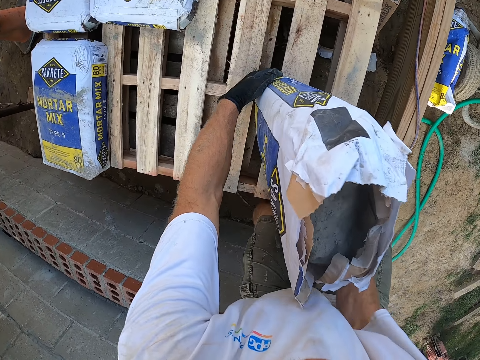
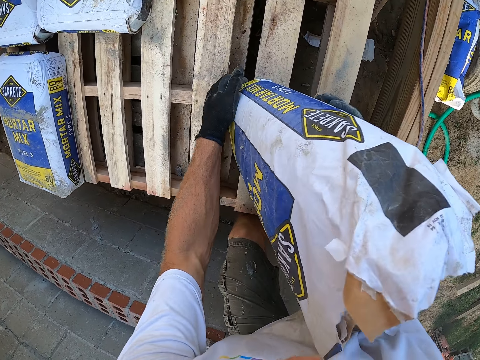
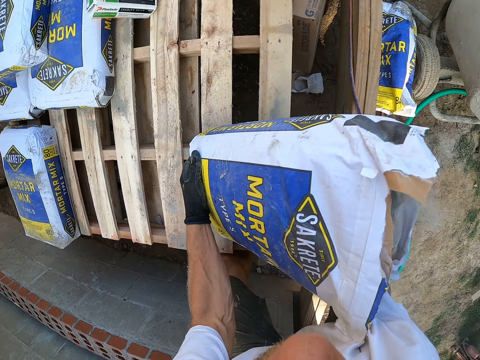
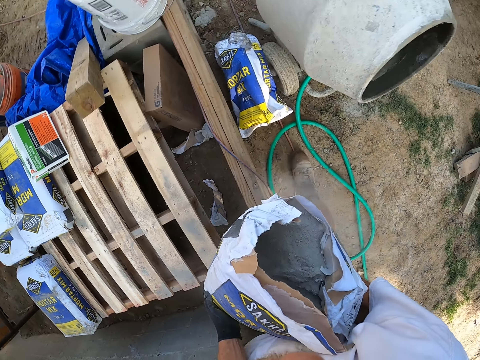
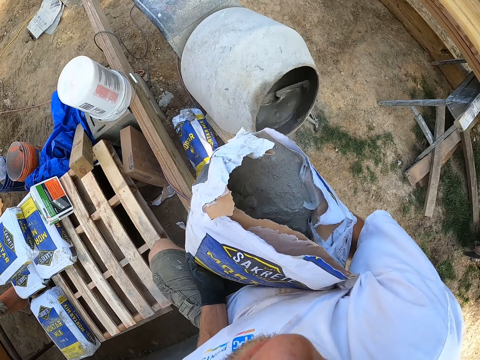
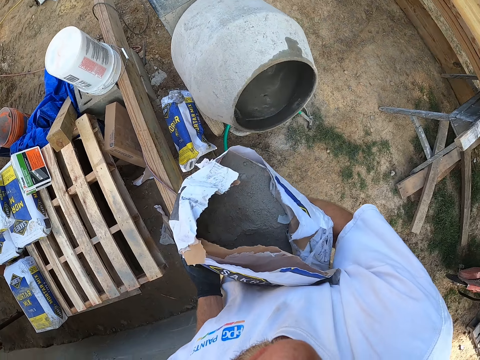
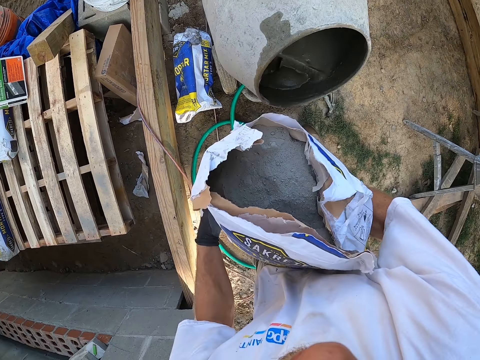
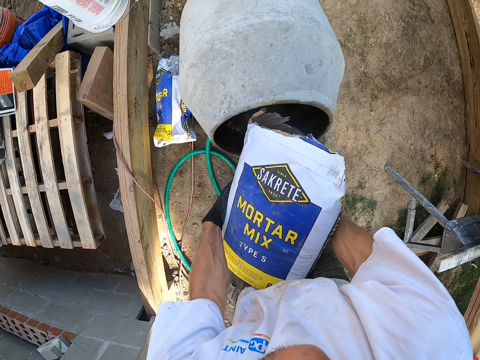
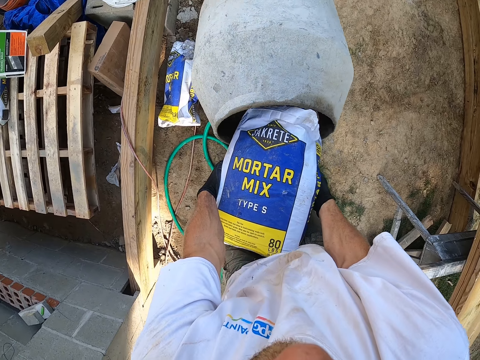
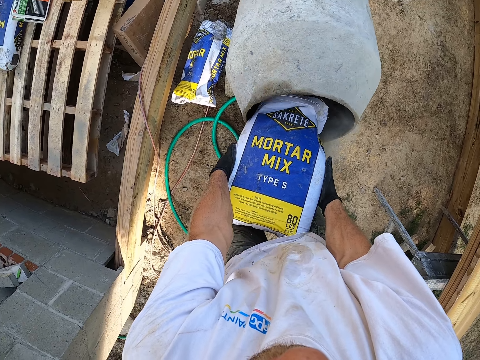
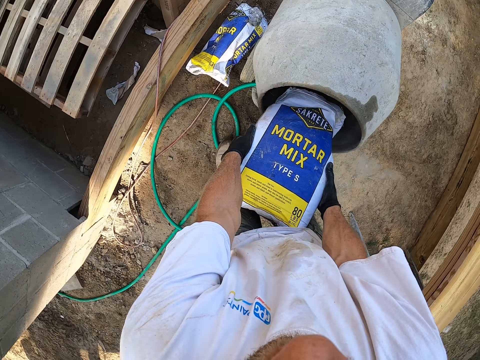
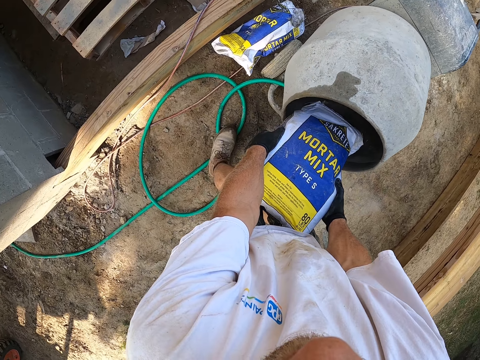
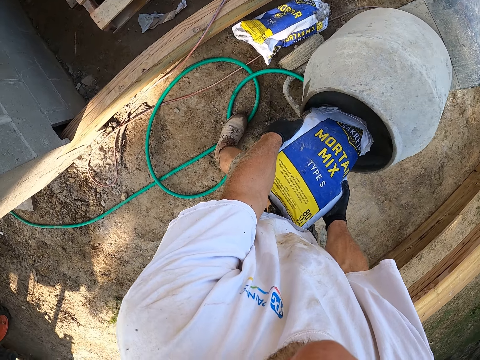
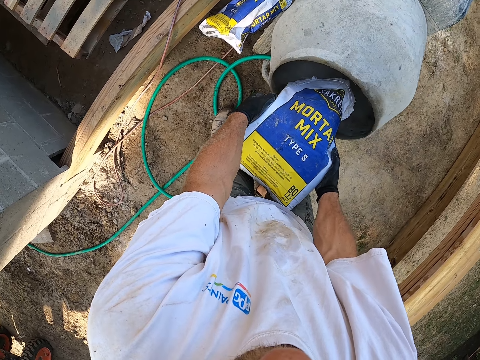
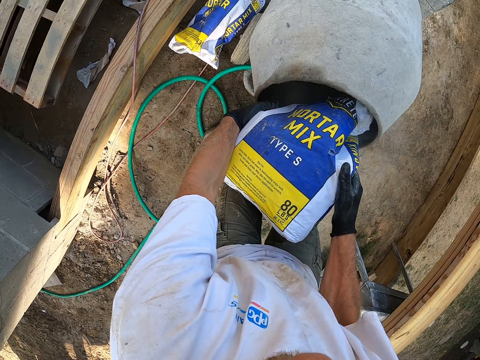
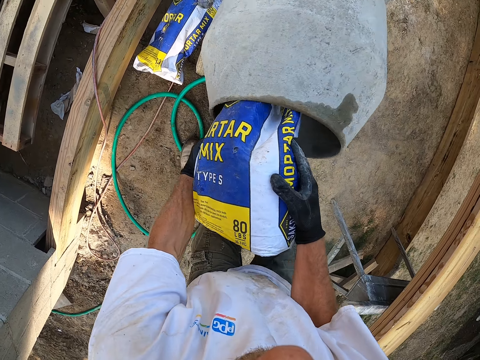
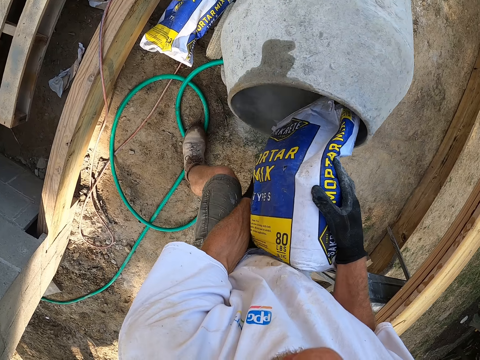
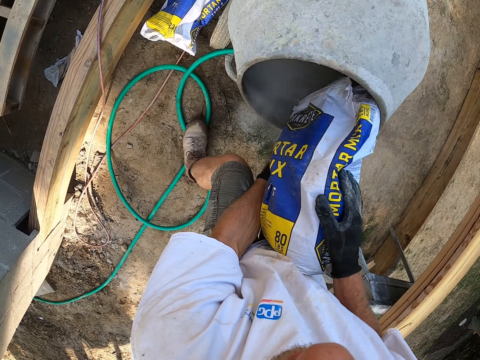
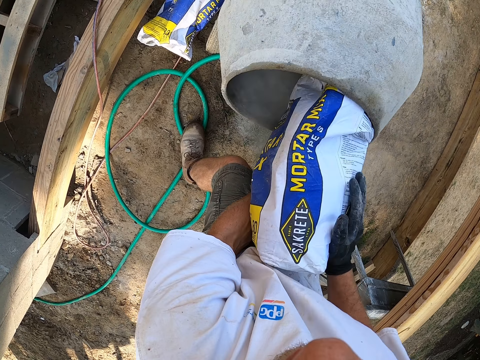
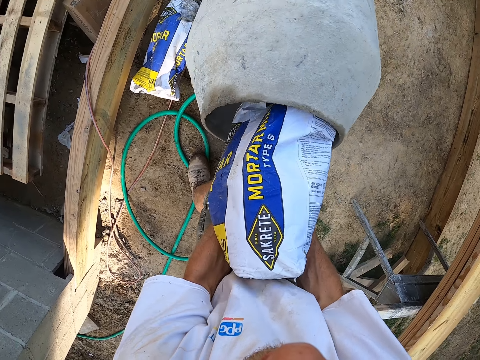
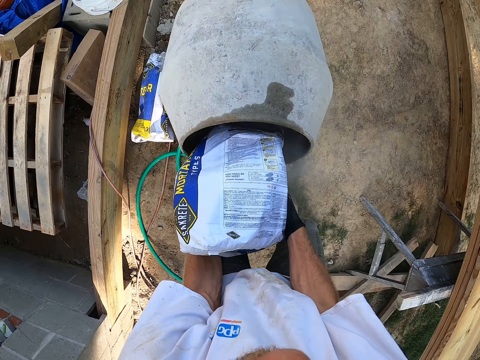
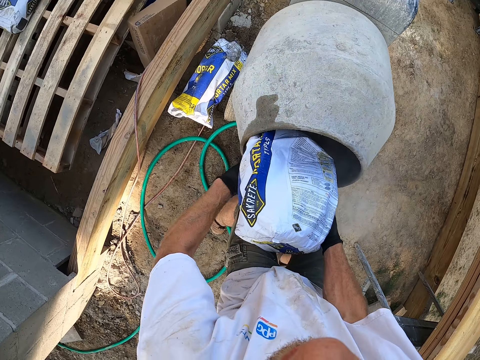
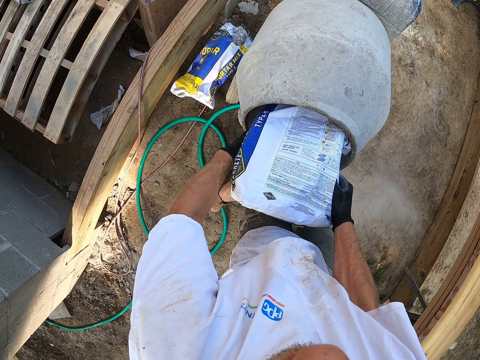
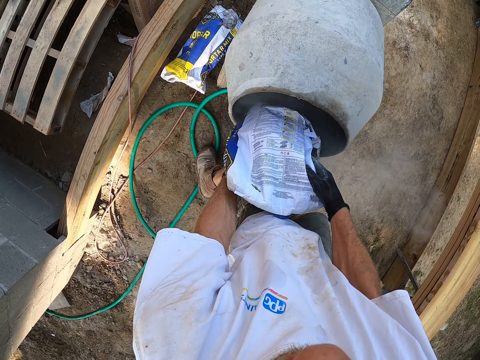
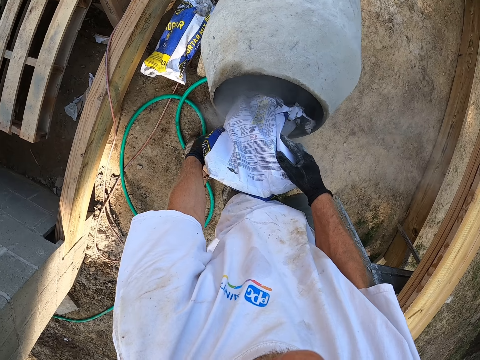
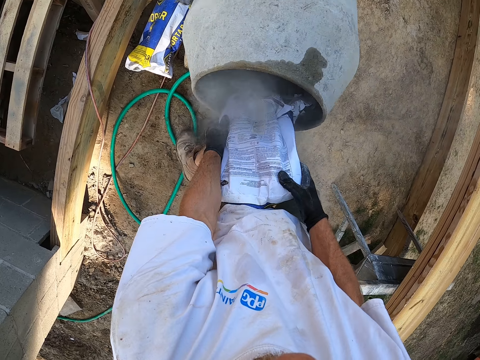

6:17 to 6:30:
The camera wearer carries the bag of mortar mix from the pallet to the concrete mixer. They pour the mortar mix into the cement mixer.

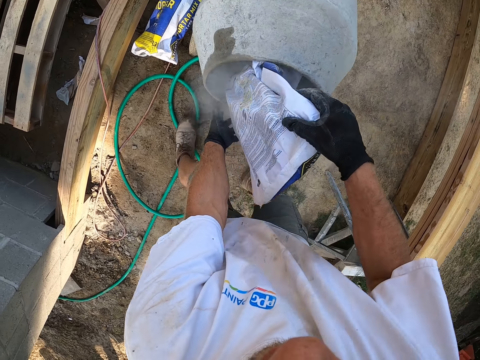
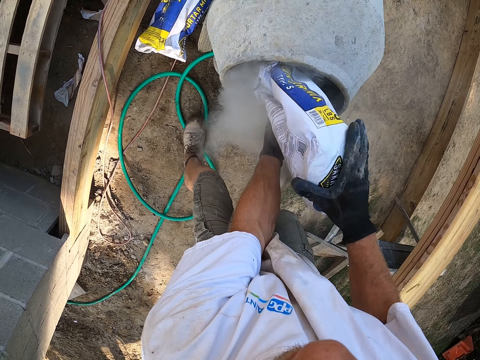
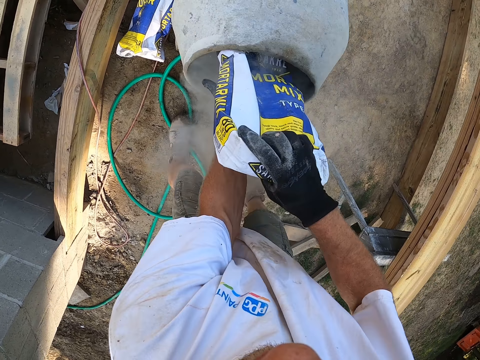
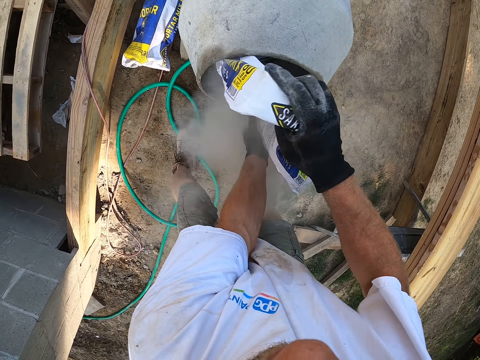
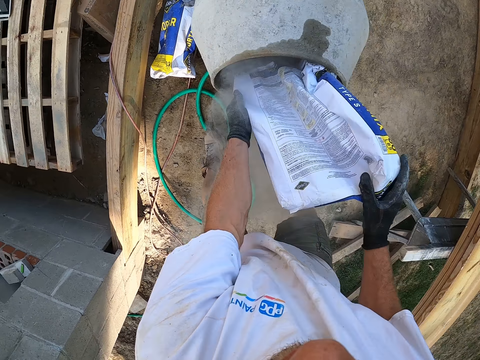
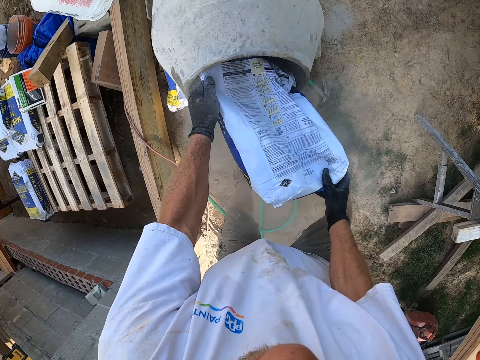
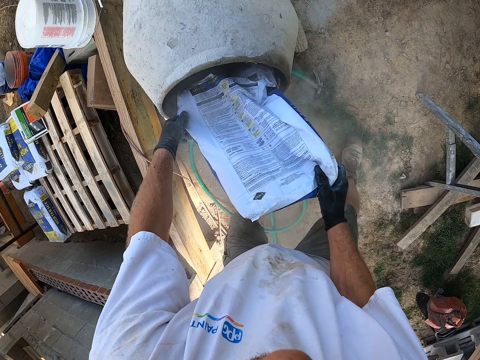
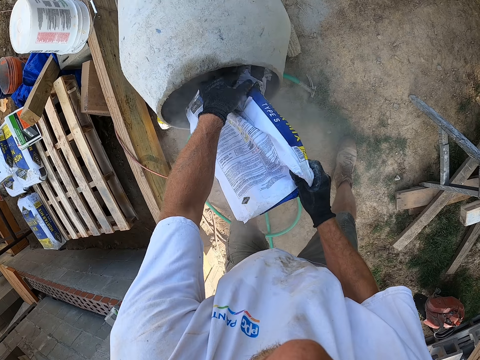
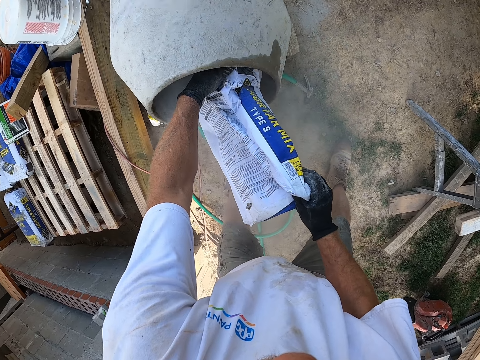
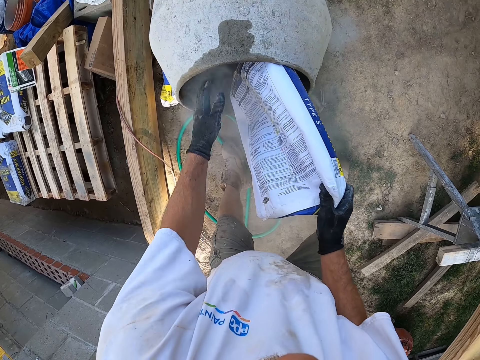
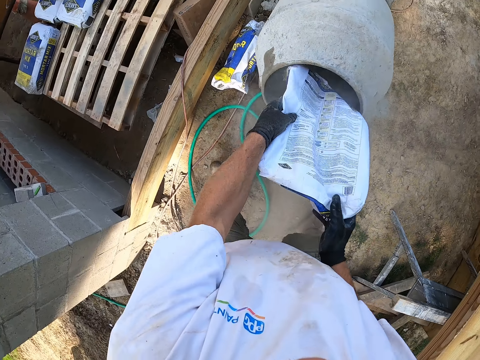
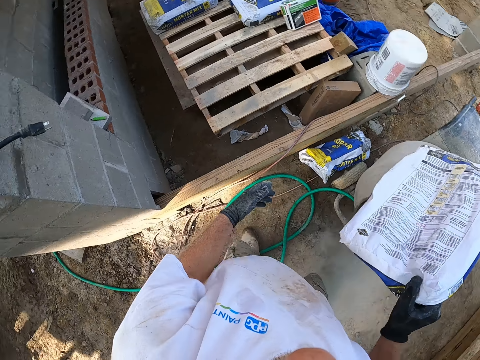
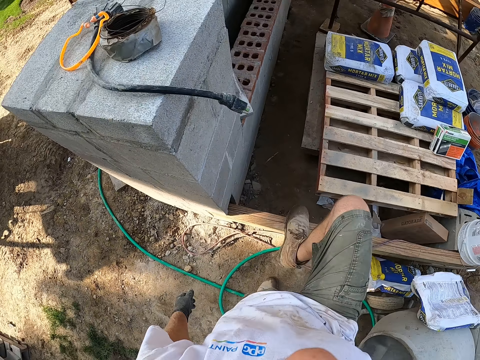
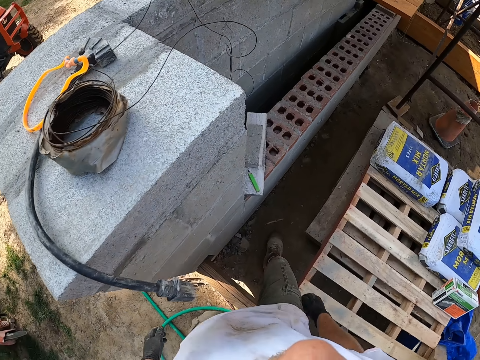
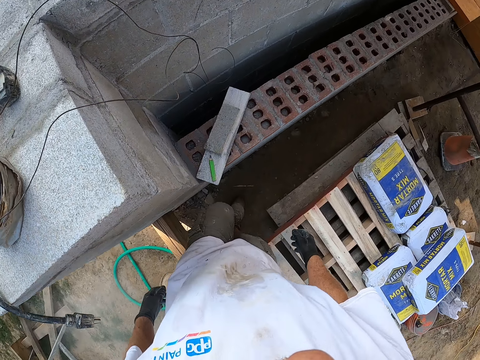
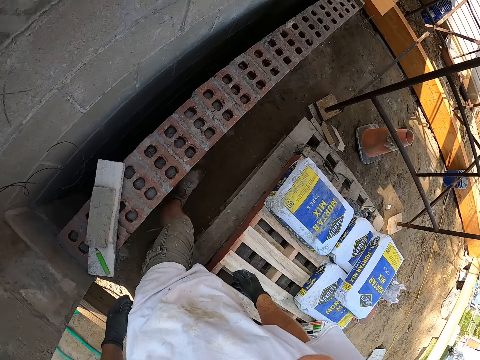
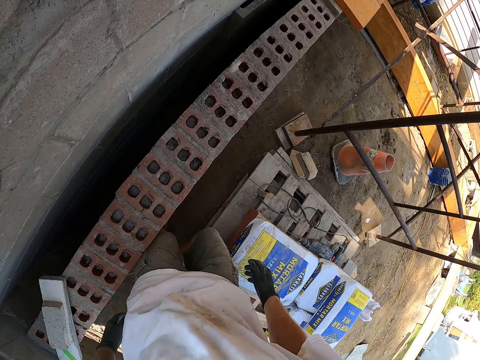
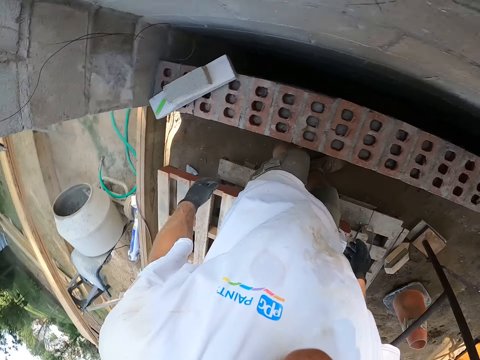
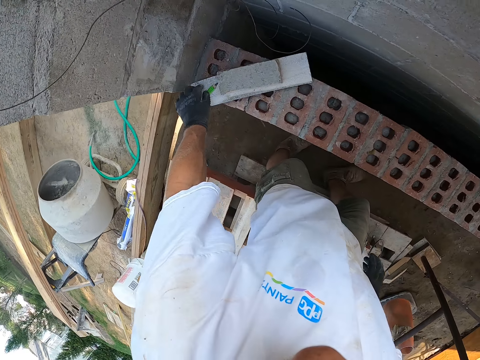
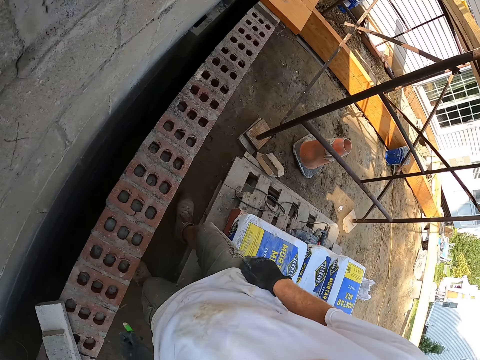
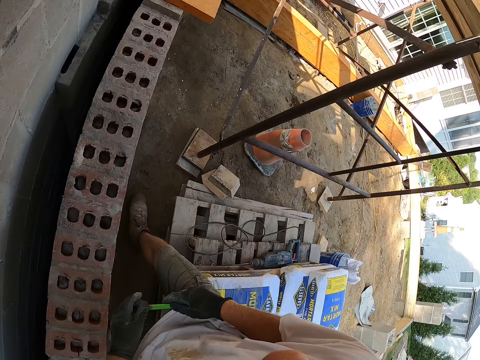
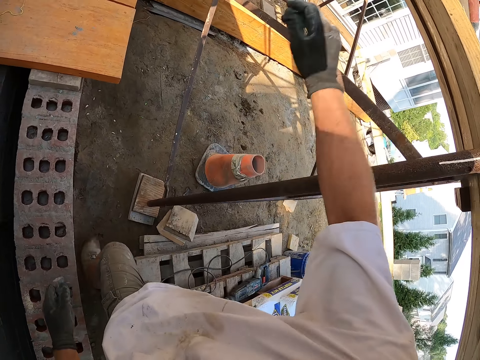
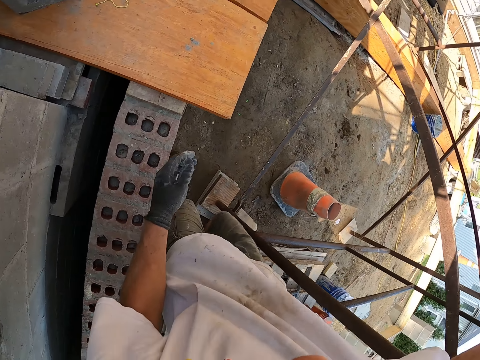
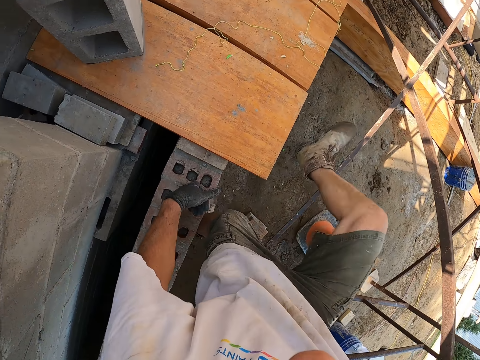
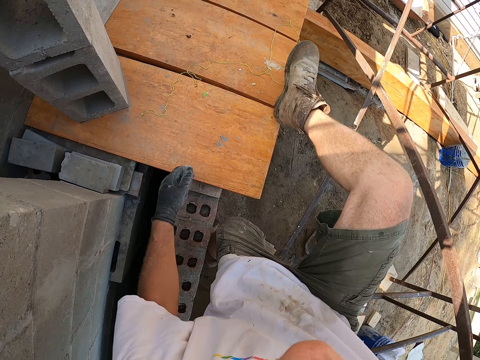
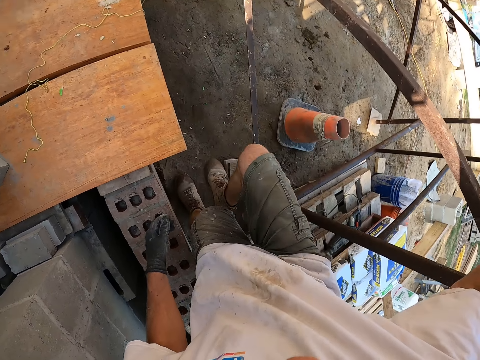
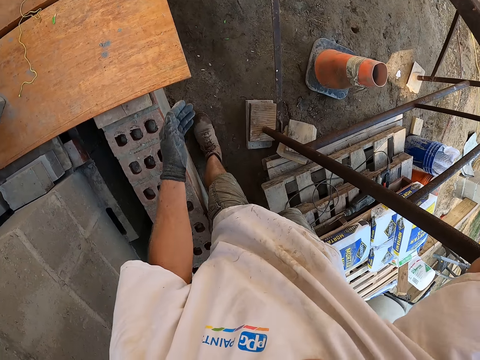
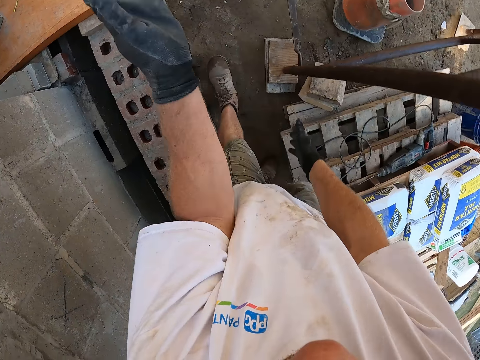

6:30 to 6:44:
The camera wearer drops the empty bag of mortar mix on the ground. He walks around. He picks up a pencil on a brick. He raises his leg. He shakes dust off his gloves.
